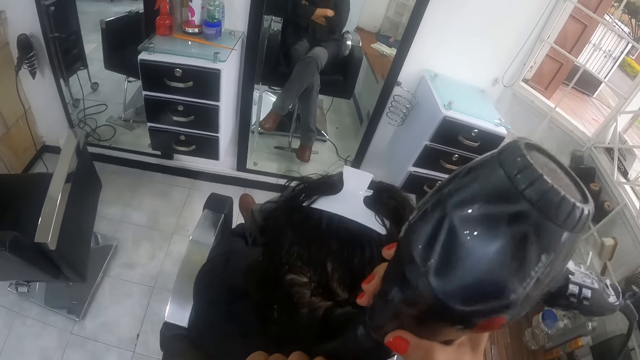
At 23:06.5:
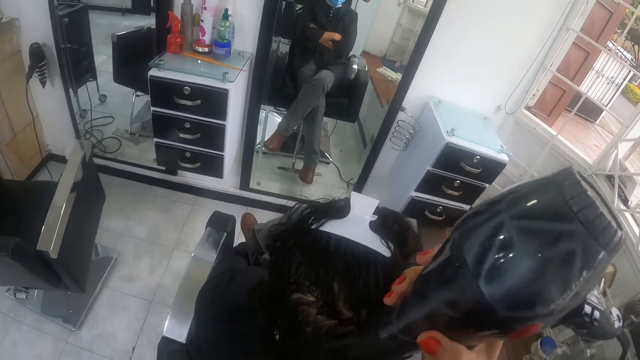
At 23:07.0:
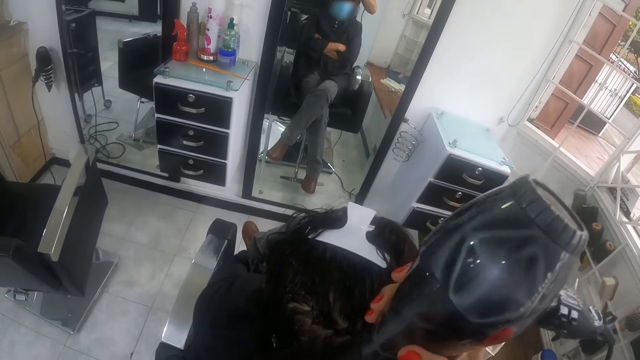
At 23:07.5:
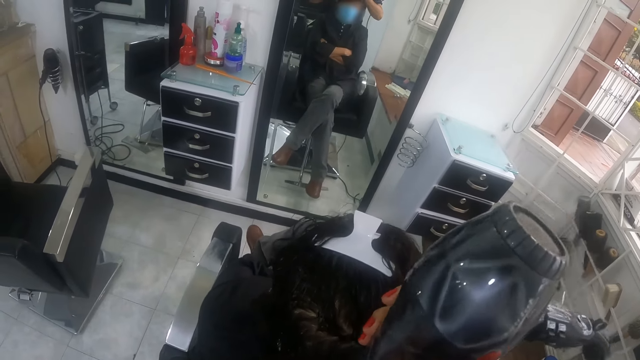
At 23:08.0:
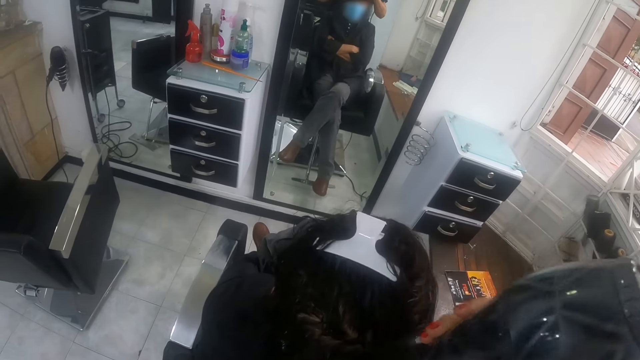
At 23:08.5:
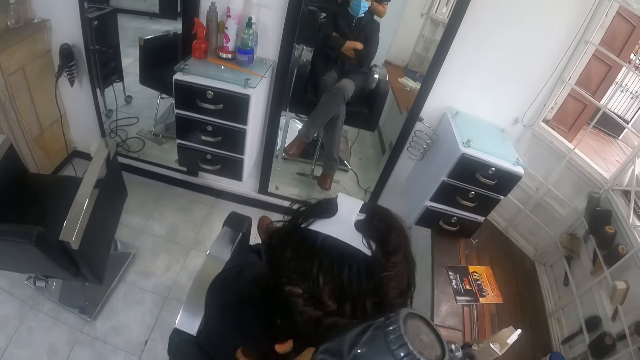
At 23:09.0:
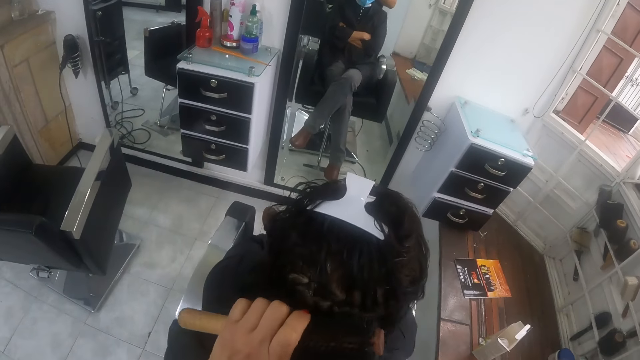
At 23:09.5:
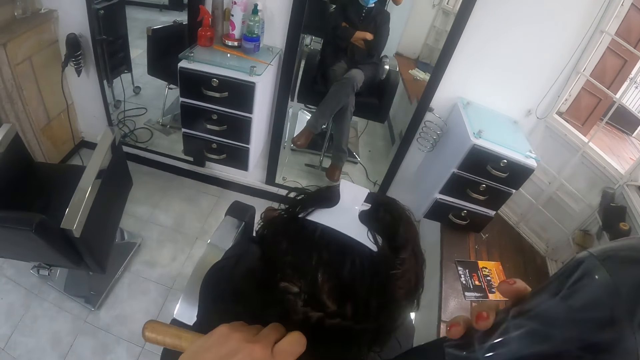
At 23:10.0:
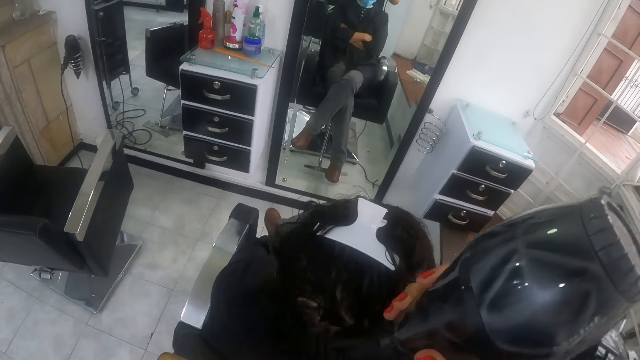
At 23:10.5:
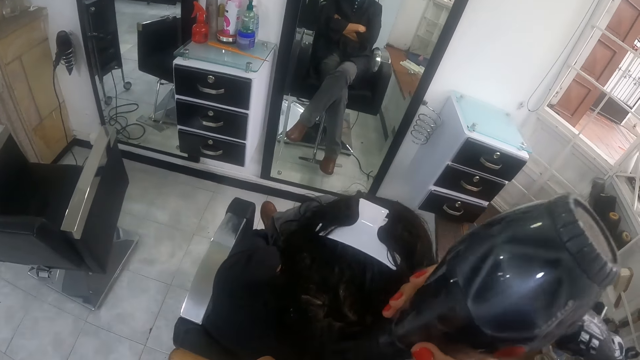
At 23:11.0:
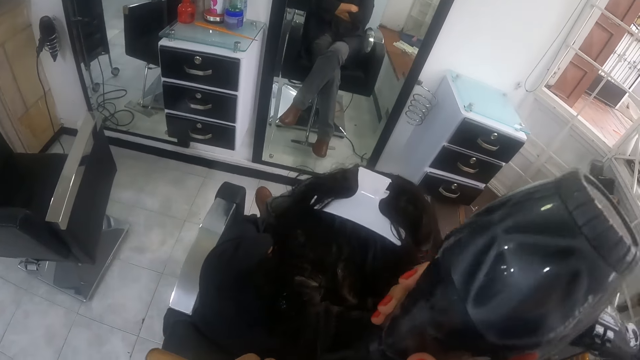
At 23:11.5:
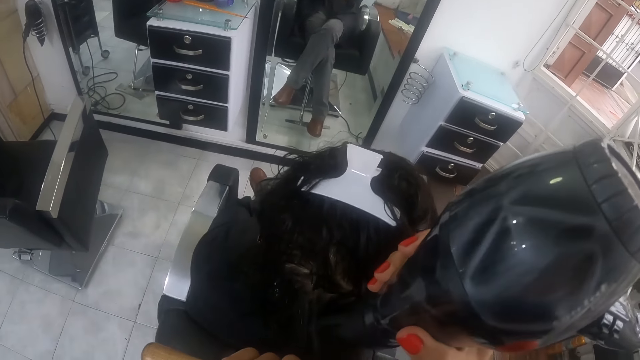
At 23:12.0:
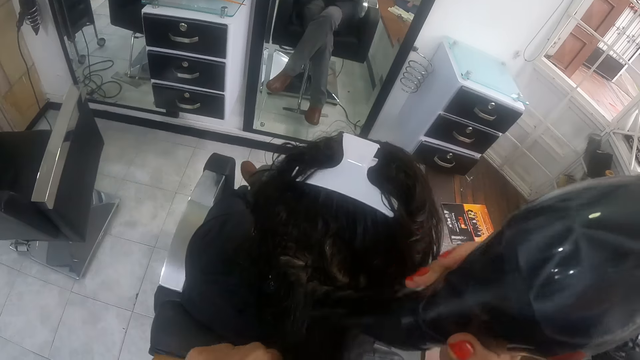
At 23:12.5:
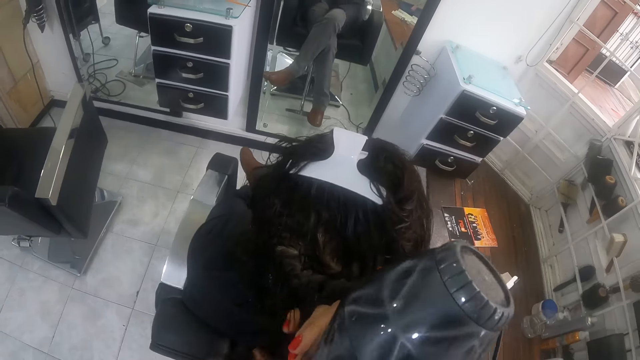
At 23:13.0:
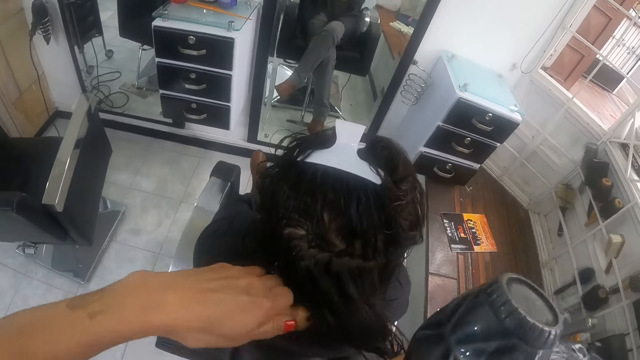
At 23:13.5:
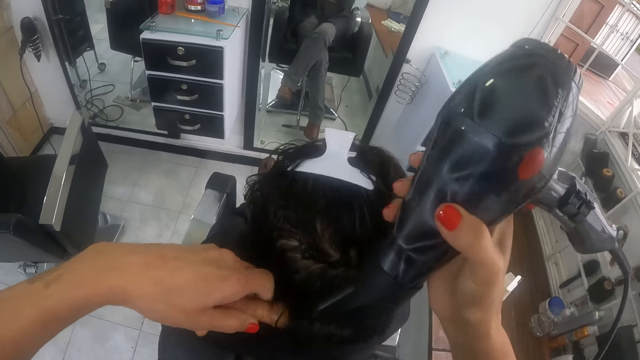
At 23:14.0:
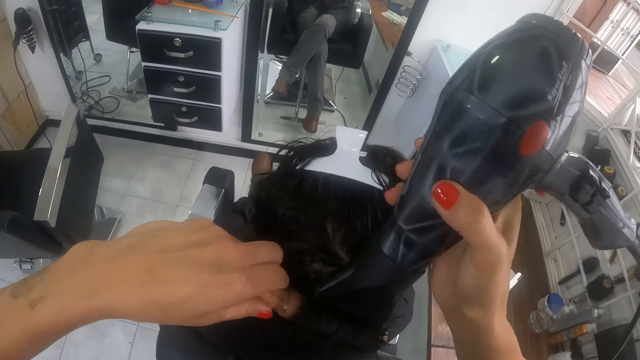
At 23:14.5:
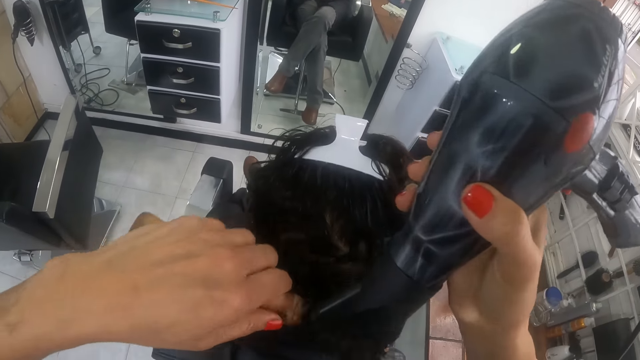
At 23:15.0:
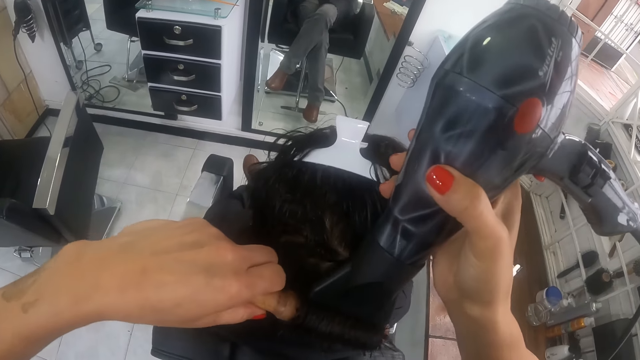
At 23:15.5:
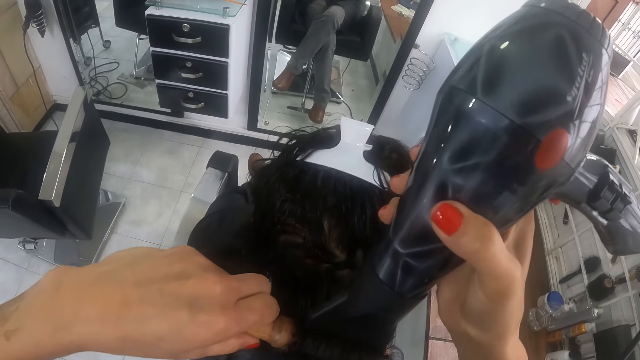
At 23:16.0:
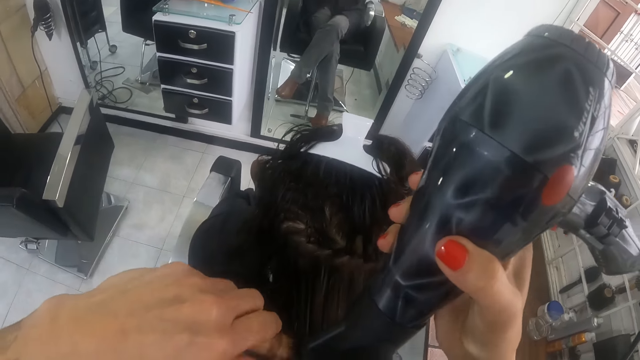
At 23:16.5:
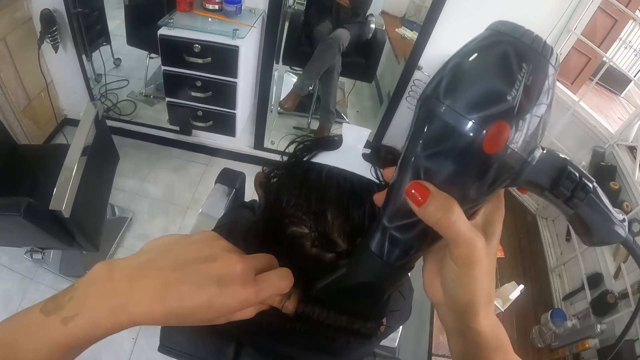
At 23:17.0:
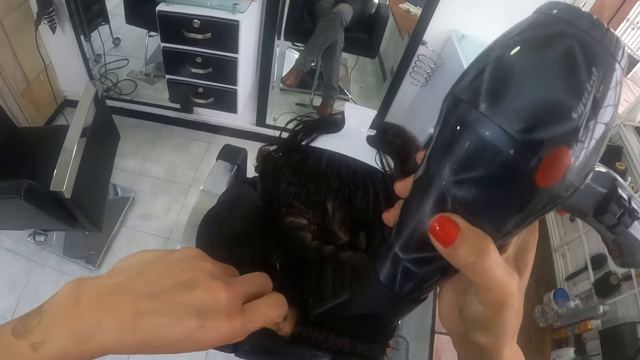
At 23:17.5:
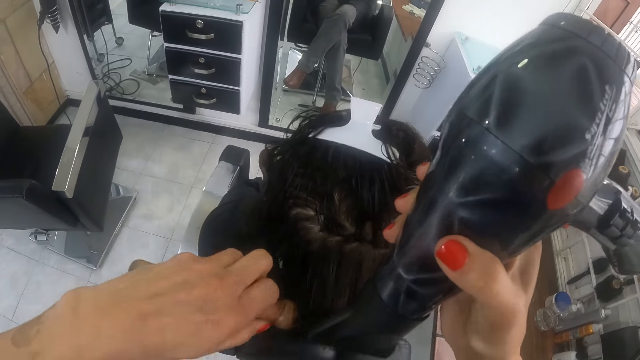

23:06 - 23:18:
The camera wearer dries the hair of the woman on the brush in her left hand with the hair dryer in her right hand. She holds the hair of the woman with the brush in her left hand. She dries the hair of the woman on the brush in her left hand with the hair dryer in her right hand. She holds the hair of the woman with her right hand. She holds the hair of the woman with the brush in her left hand. She dries the hair of the woman on the brush in her left hand with the hair dryer in her right hand.

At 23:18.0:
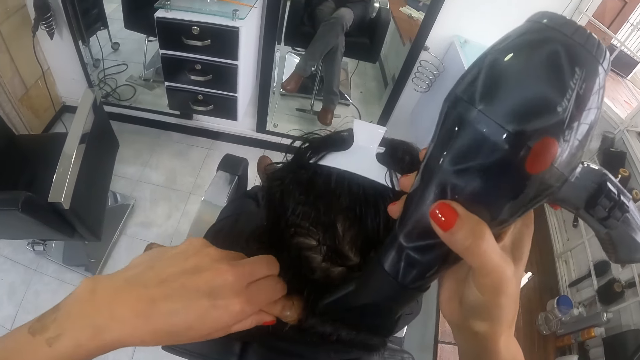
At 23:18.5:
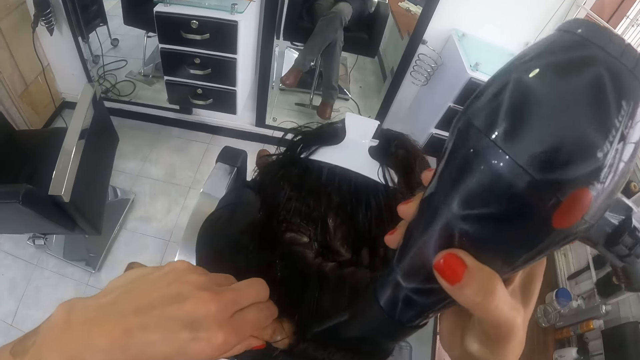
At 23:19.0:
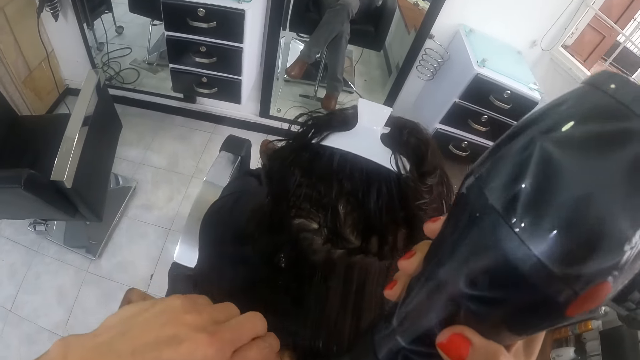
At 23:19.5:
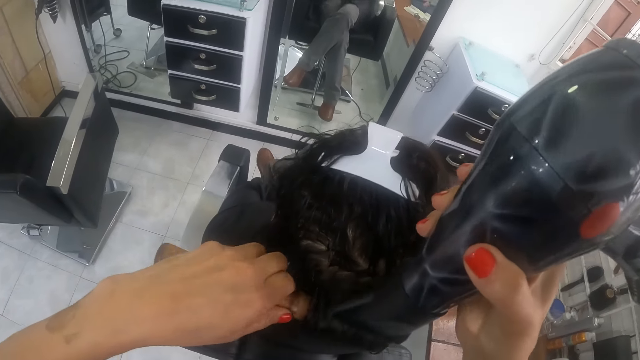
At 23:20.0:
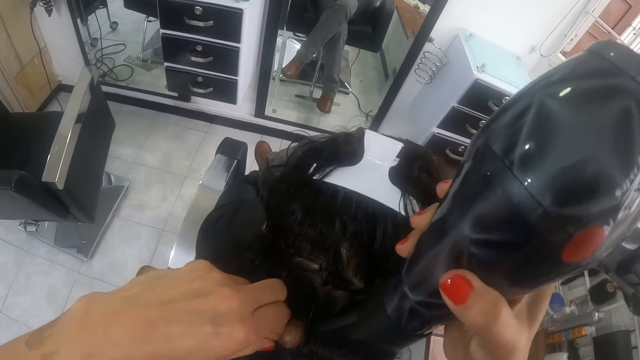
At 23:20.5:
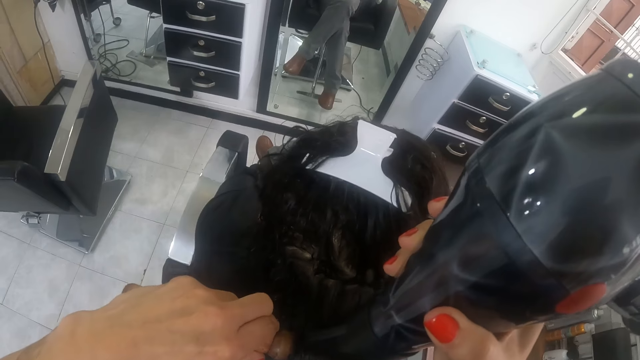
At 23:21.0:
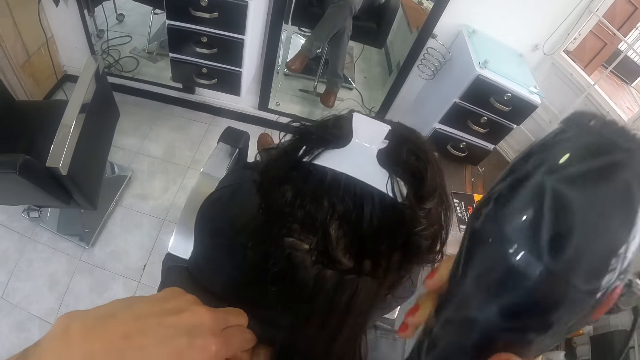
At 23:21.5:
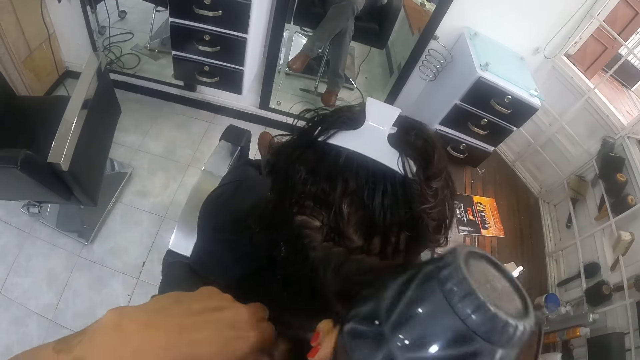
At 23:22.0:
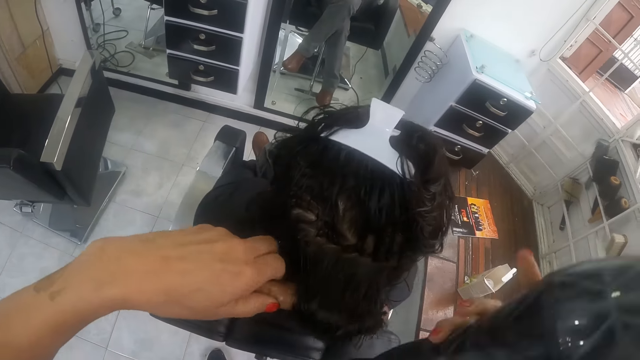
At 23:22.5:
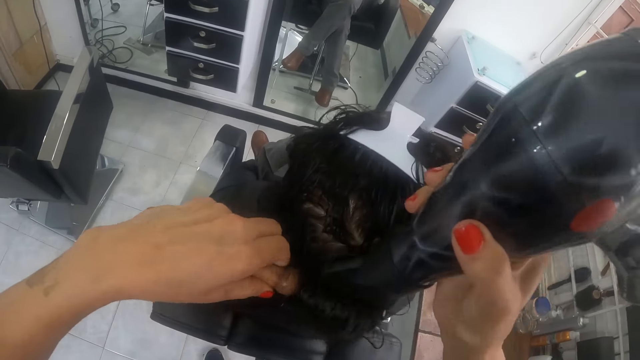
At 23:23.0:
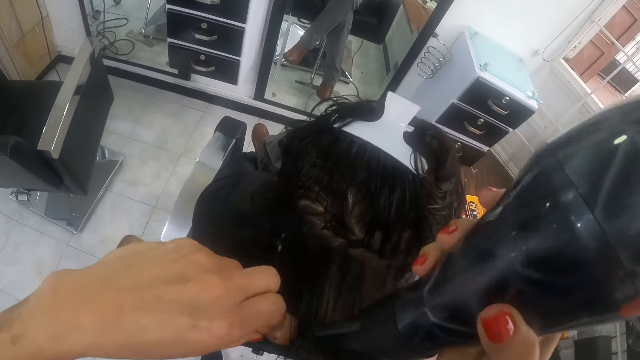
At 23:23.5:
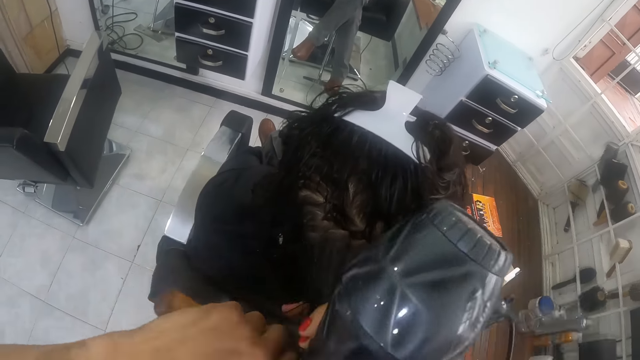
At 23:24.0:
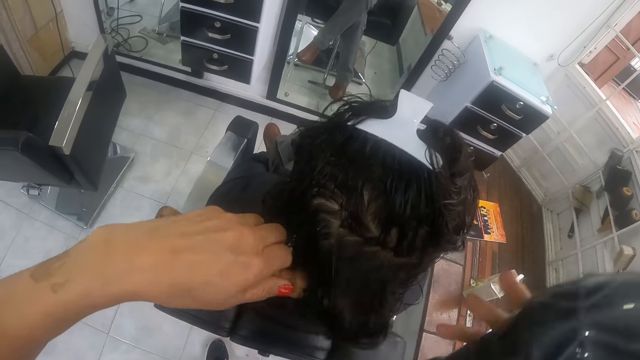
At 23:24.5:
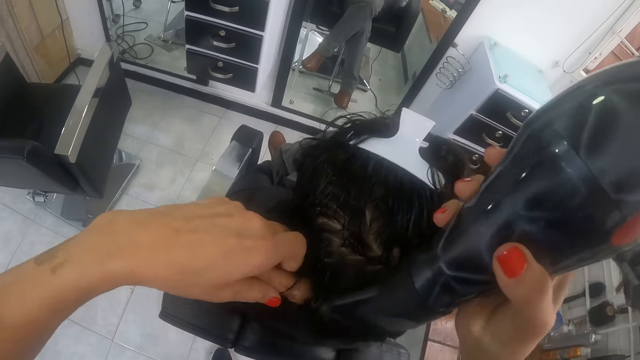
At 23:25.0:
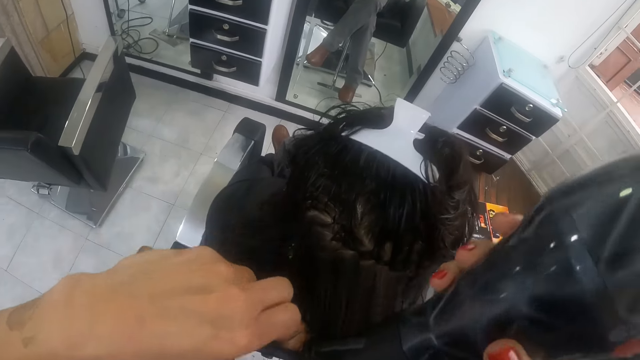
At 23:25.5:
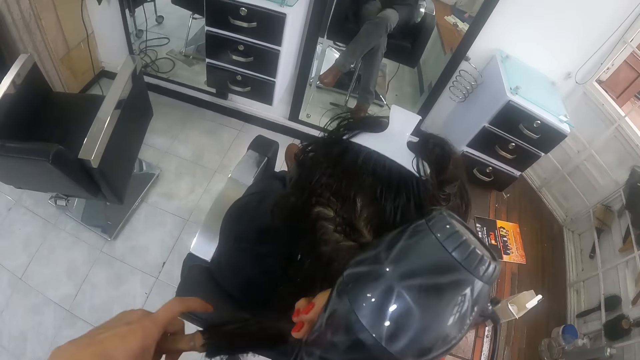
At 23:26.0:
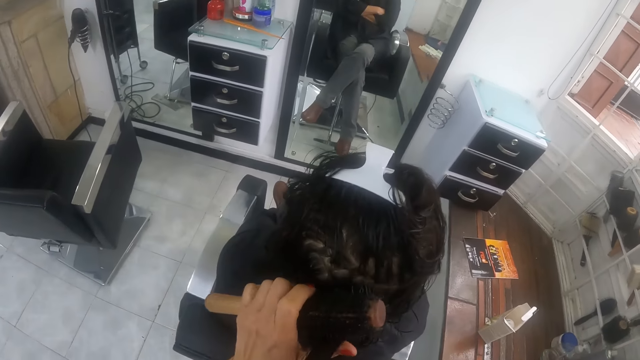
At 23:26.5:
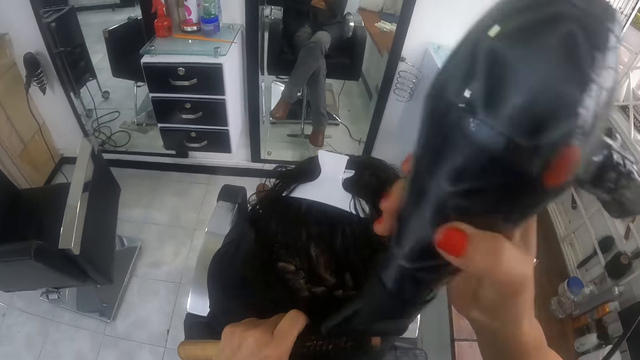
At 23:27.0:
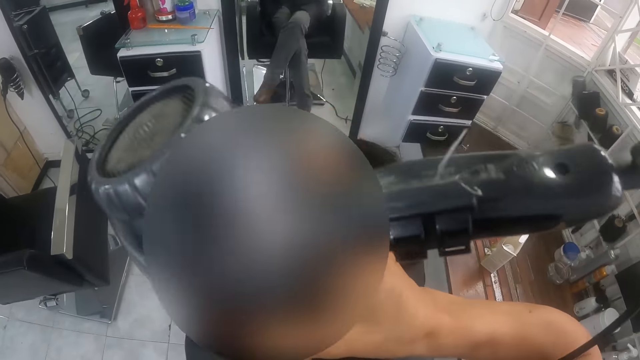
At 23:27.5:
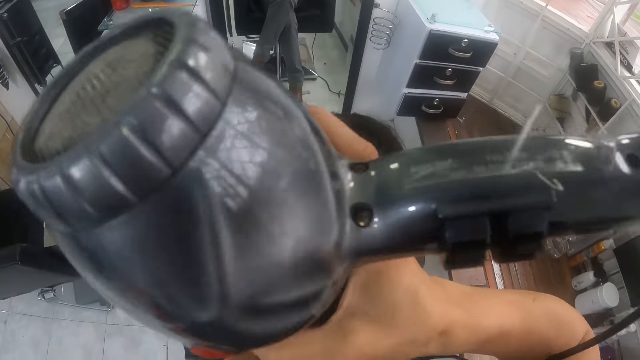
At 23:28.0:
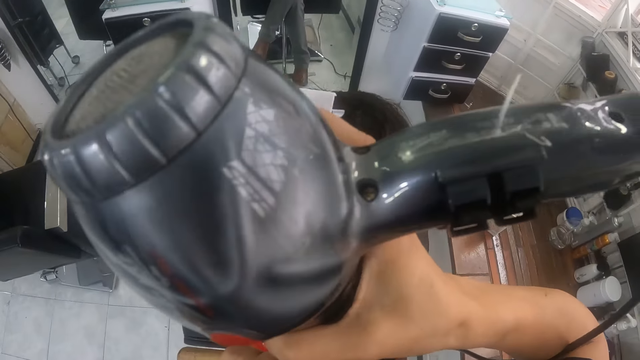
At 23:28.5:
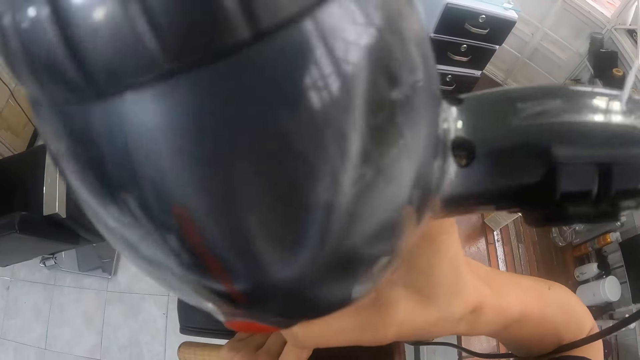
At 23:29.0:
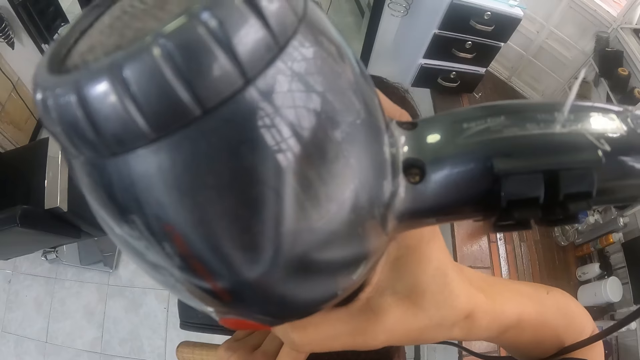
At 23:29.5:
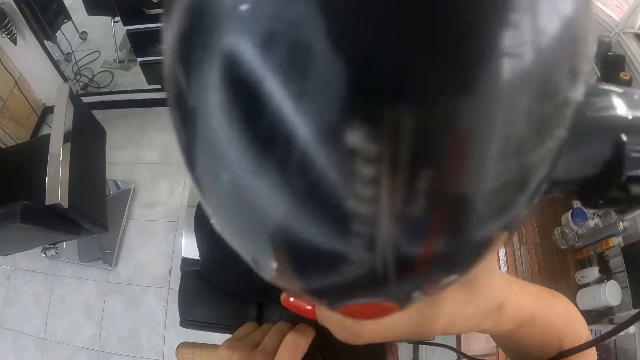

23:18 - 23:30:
The camera wearer holds the hair of the woman with her right hand. She holds the hair of the woman with the brush in her left hand. She dries the hair of the woman on the brush in her left hand with the hair dryer in her right hand. She holds the hair of the woman with her right hand. She holds the hair of the woman with the brush in her left hand. She dries the hair of the woman on the brush in her left hand with the hair dryer in her right hand. She holds the hair of the woman with her right hand. She holds the hair of the woman with the brush in her left hand. She dries the hair of the woman on the brush in her left hand with the hair dryer in her right hand.
